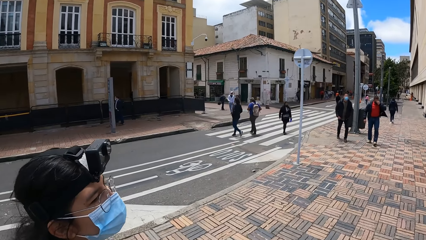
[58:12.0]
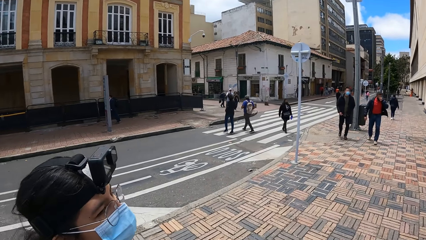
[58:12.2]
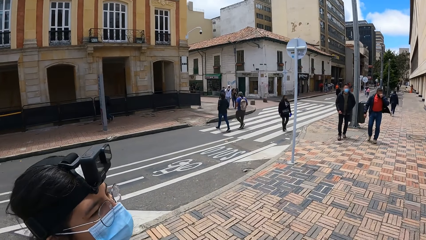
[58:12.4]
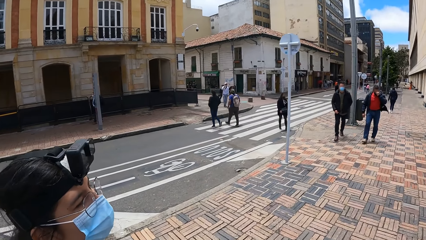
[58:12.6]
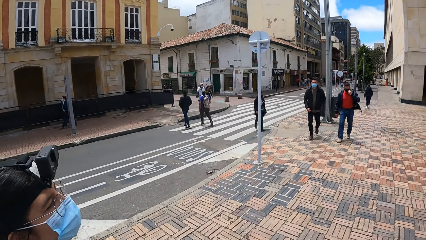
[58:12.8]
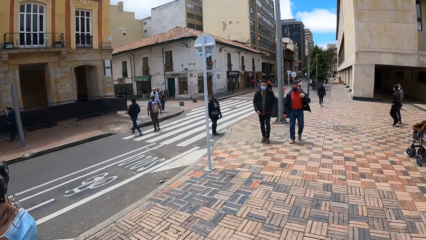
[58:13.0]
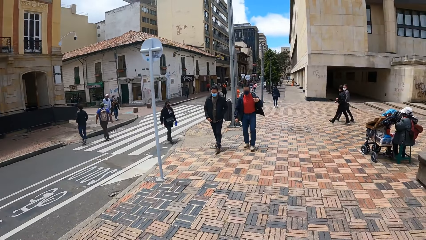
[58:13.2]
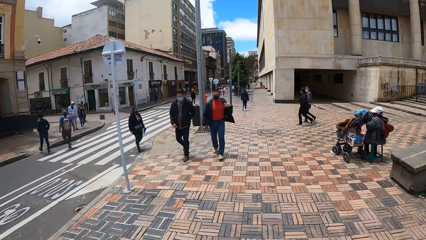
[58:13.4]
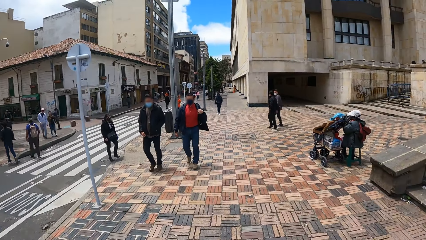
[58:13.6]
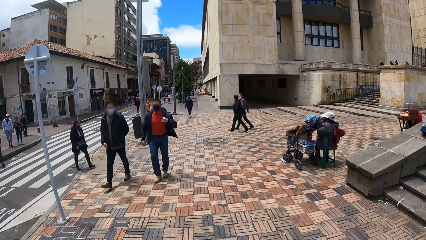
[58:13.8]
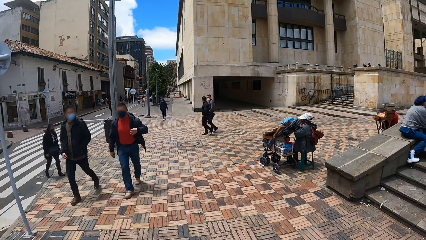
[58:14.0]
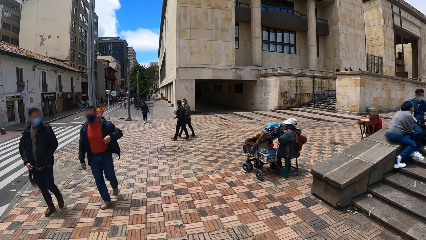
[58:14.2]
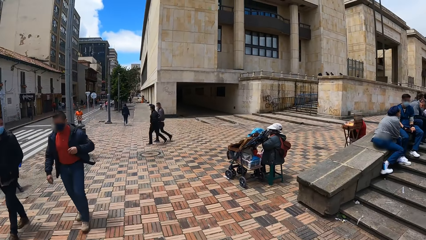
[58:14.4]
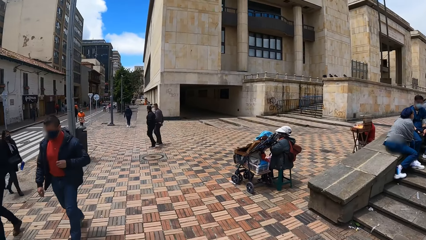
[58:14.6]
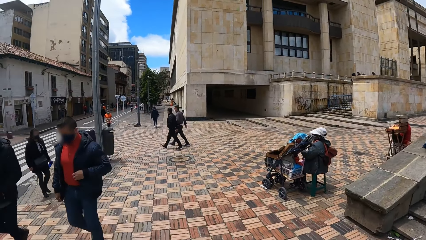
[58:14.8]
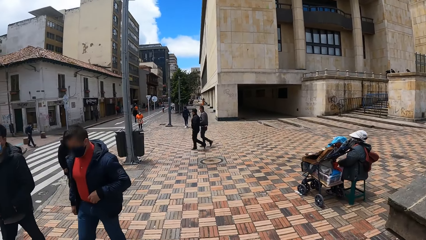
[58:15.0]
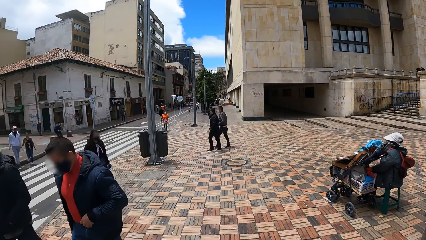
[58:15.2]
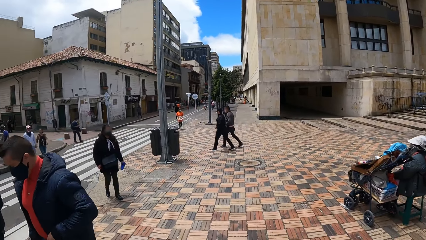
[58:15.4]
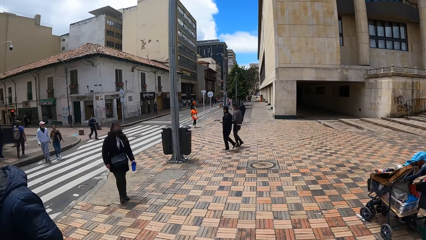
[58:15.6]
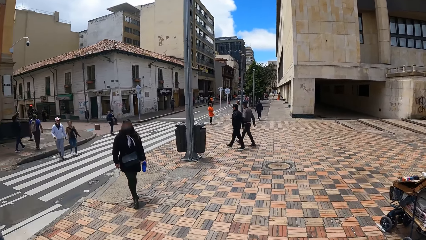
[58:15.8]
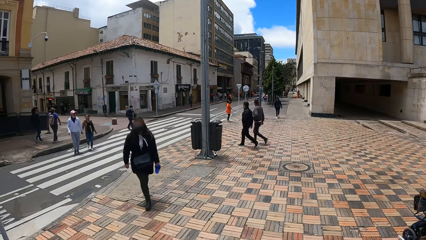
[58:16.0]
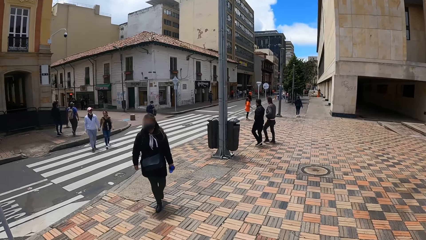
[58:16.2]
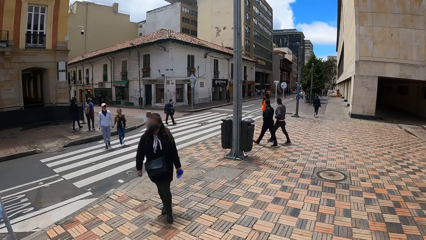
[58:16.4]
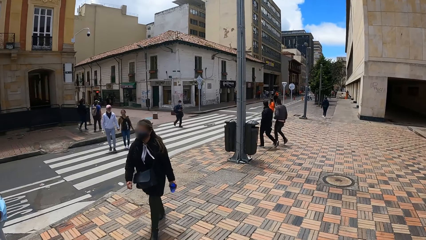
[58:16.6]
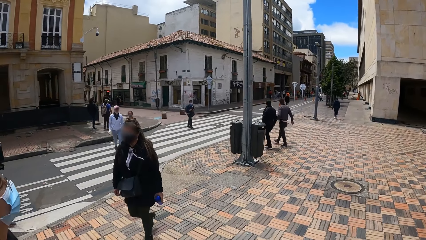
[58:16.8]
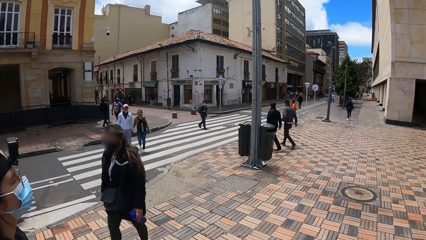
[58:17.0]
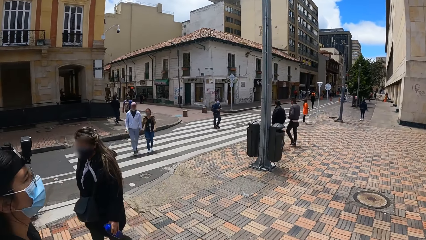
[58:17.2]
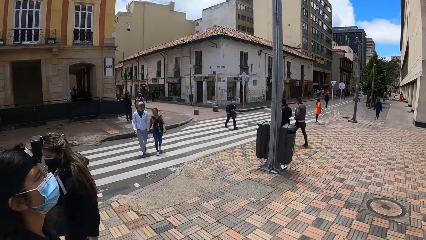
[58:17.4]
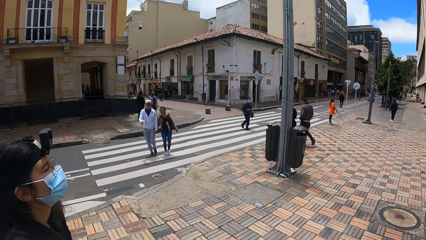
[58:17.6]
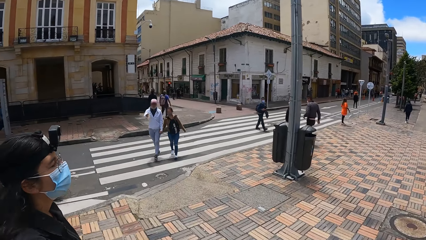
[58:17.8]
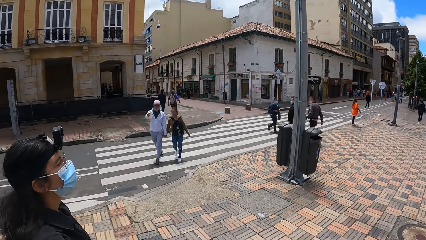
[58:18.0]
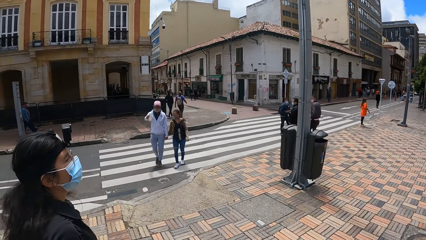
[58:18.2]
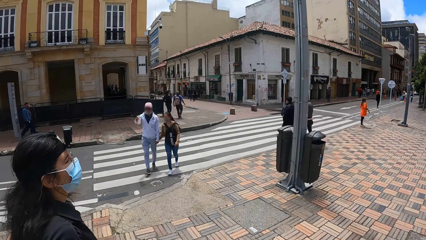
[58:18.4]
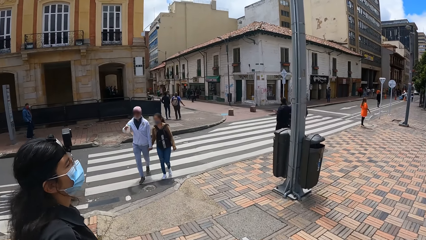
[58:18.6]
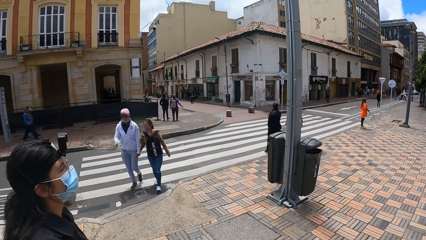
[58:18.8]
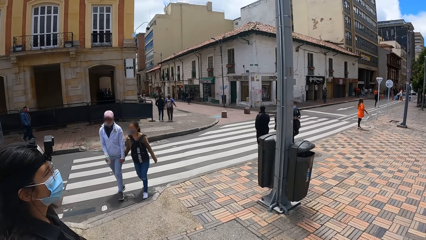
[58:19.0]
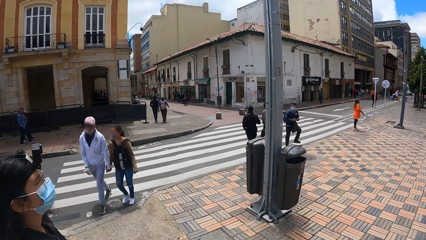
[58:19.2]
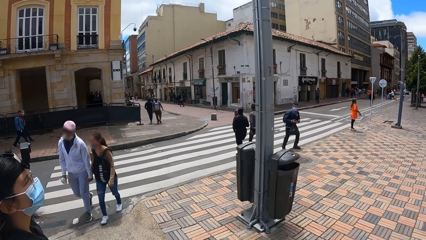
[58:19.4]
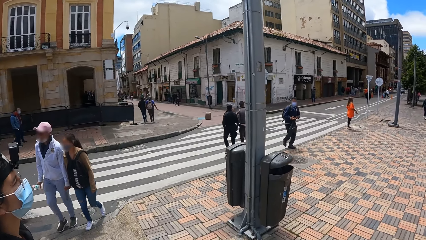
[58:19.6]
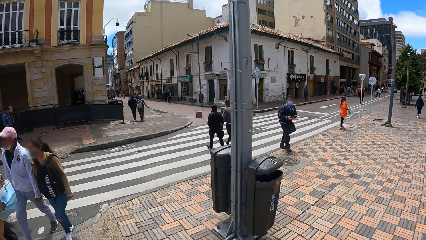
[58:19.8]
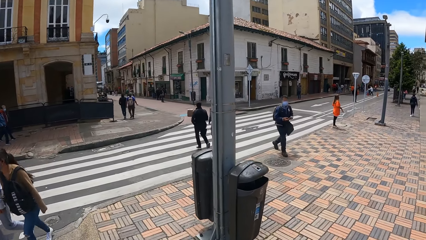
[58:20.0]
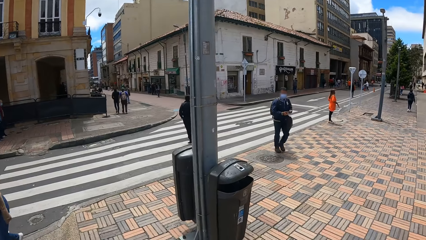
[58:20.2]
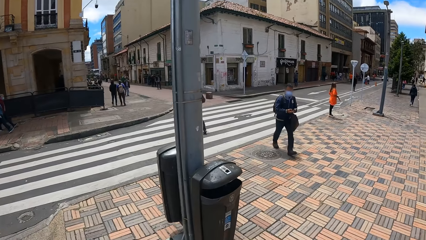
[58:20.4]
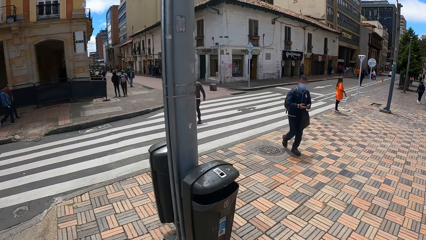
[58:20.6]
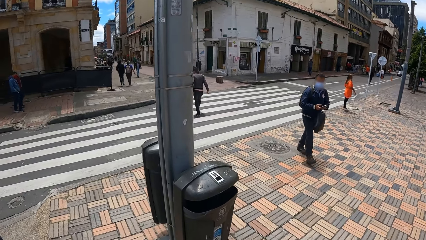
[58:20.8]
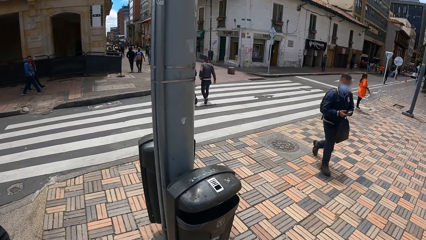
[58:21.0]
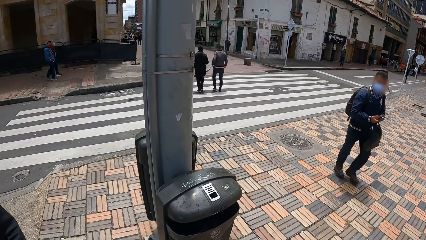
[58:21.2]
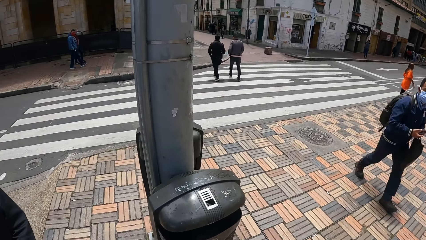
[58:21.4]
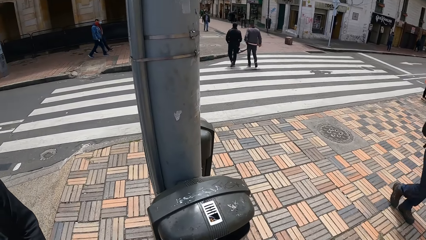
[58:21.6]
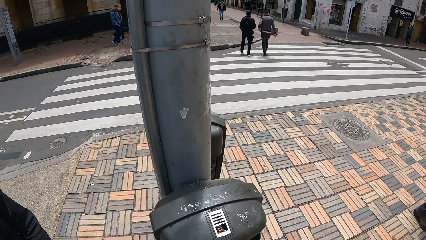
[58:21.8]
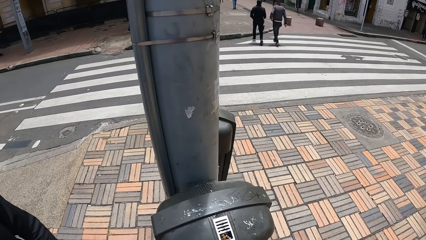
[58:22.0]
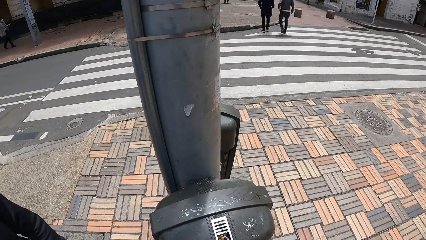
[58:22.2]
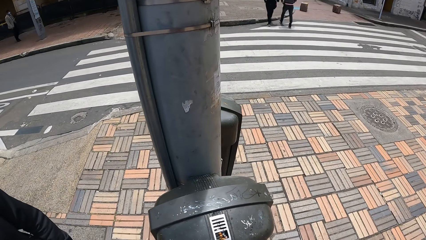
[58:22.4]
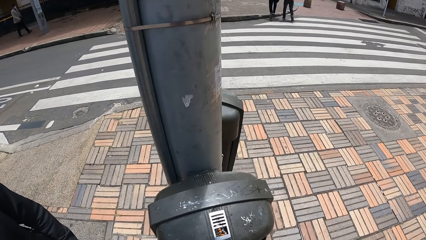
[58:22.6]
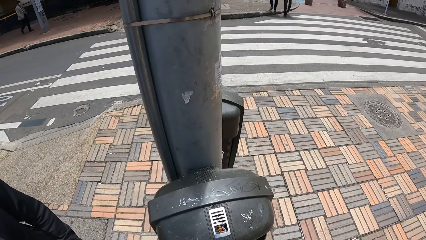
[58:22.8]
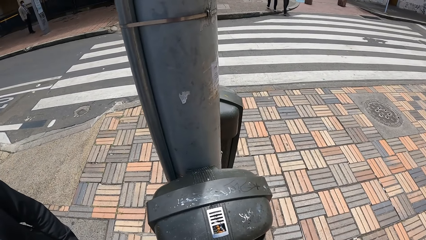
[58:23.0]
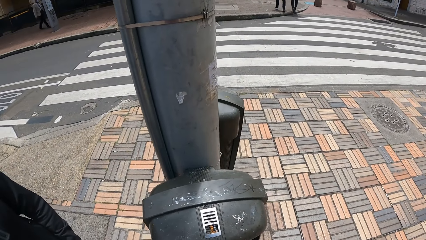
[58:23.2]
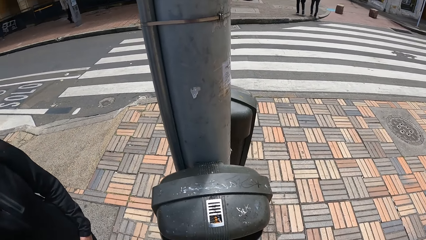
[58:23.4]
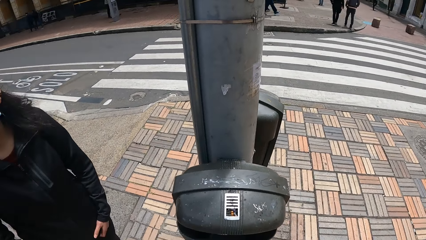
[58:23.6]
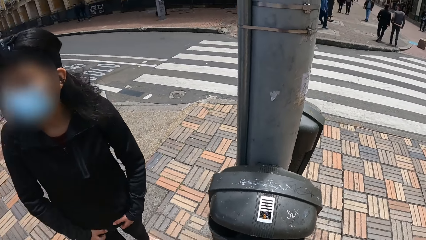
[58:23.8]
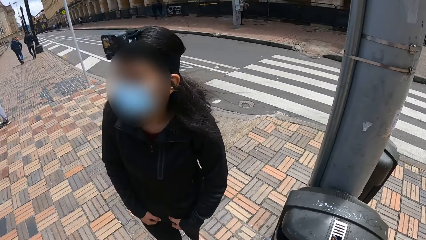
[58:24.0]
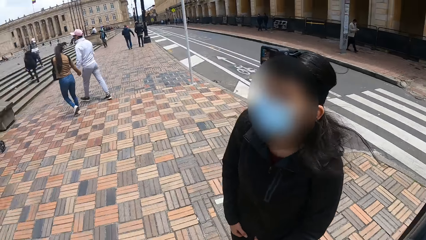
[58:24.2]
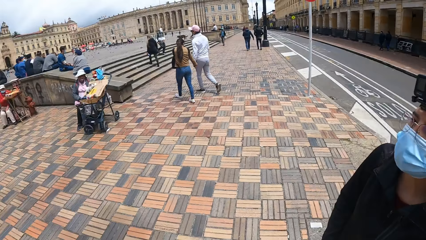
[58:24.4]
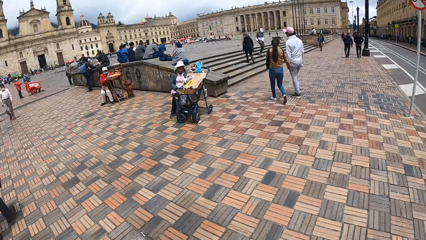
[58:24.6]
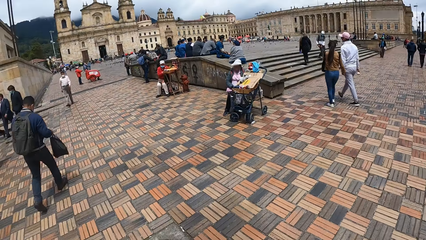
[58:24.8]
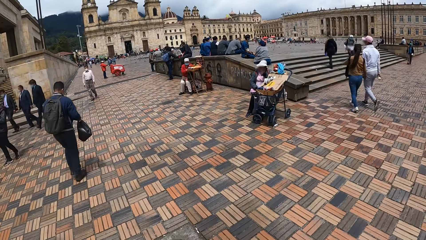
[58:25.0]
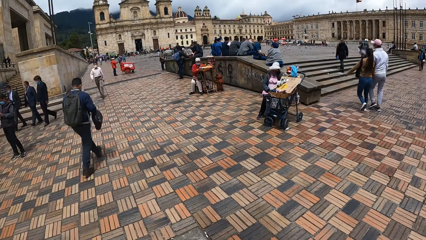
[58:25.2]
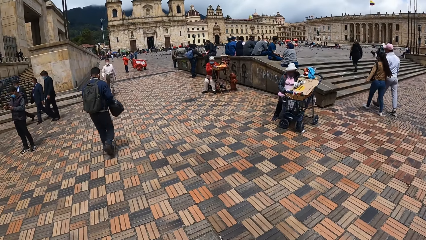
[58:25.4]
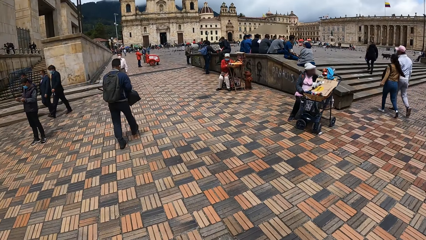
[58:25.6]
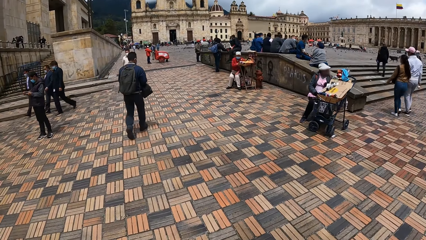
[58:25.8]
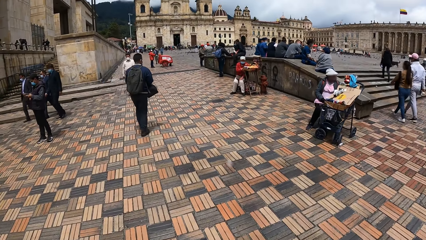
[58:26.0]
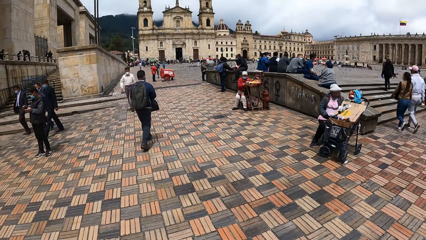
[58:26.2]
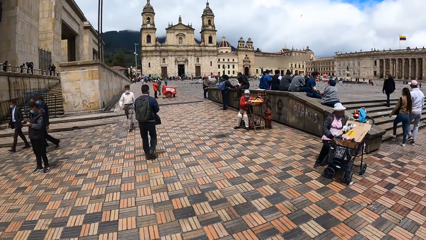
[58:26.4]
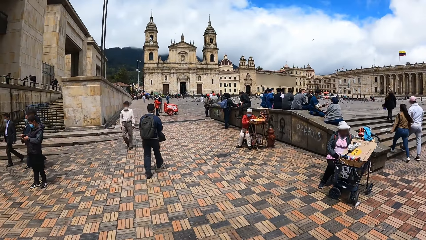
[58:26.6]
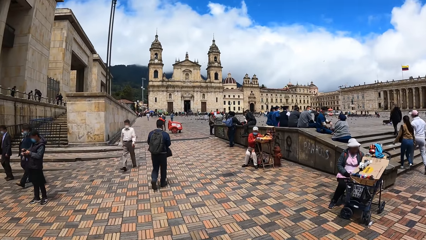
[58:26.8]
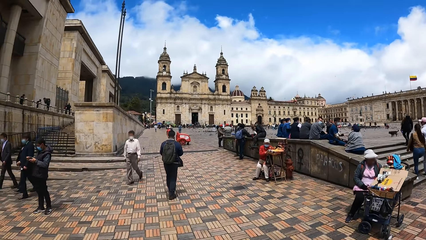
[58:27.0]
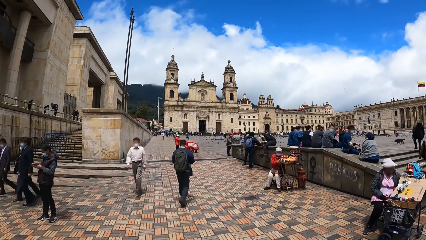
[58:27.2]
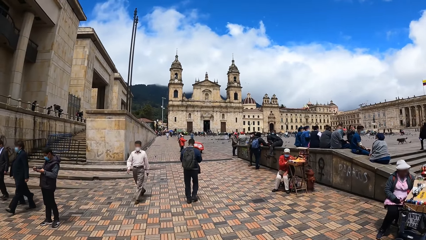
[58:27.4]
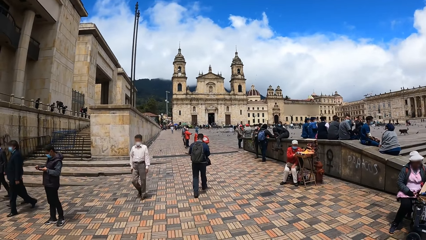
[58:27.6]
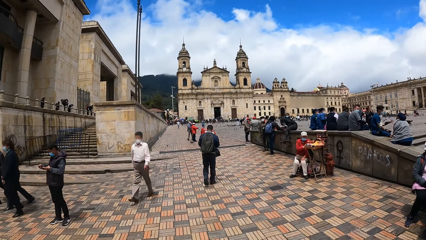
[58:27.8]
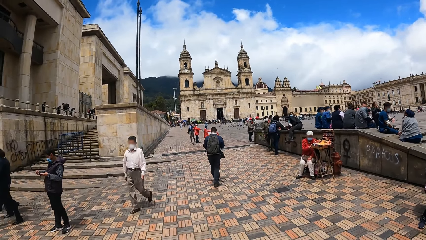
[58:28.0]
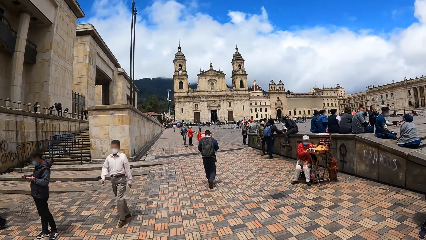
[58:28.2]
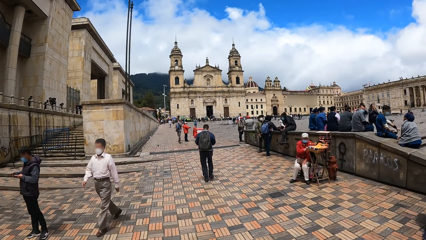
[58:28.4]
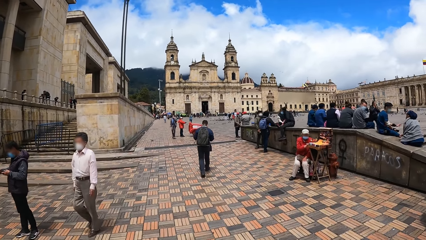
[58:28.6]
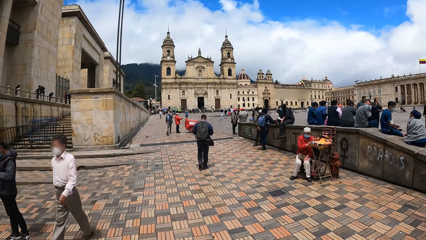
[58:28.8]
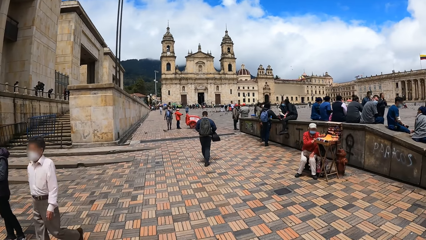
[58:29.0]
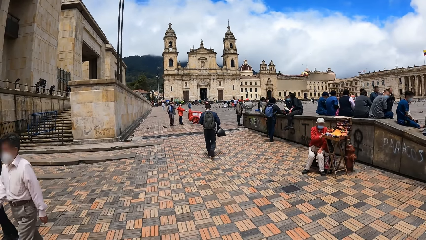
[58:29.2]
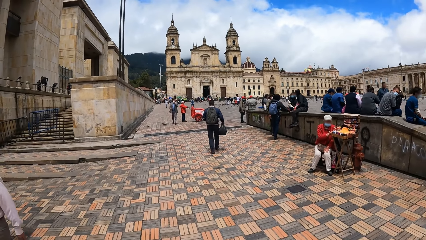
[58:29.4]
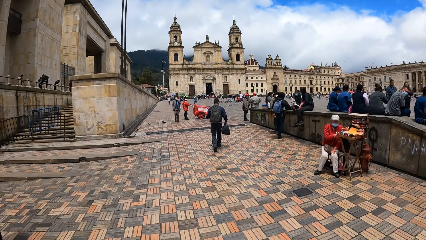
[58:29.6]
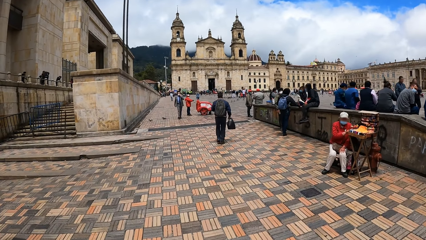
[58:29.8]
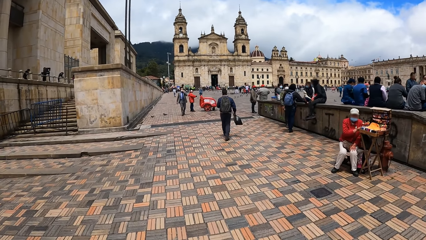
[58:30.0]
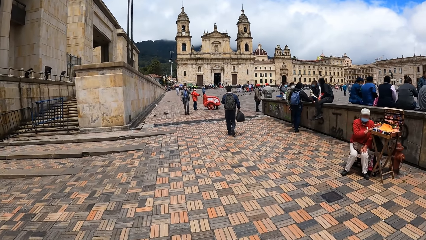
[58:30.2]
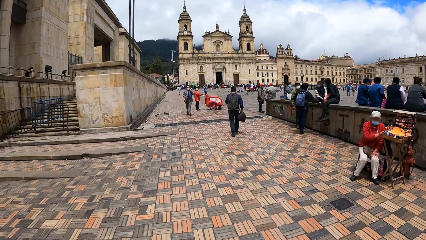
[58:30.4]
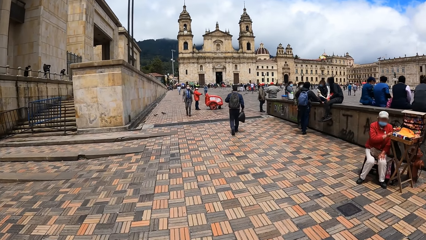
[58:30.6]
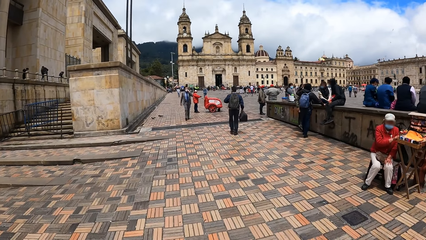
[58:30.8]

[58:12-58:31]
The person walks around. The camera wearer walks around and looks around. They look around. The person stares at the post. The person walks around. The camera wearer walks around.
